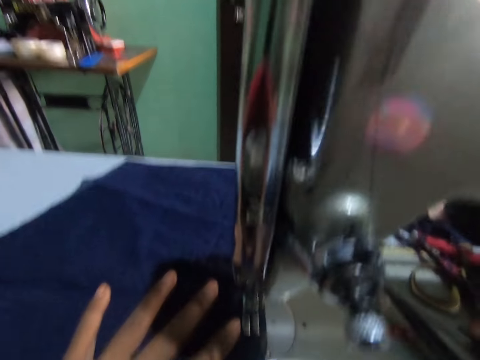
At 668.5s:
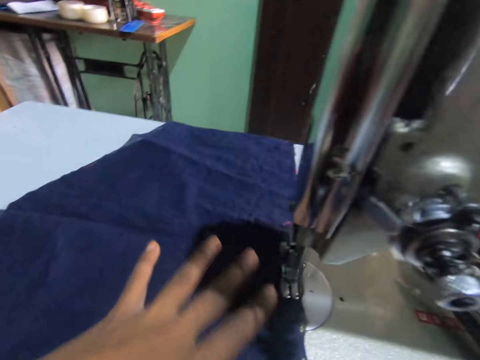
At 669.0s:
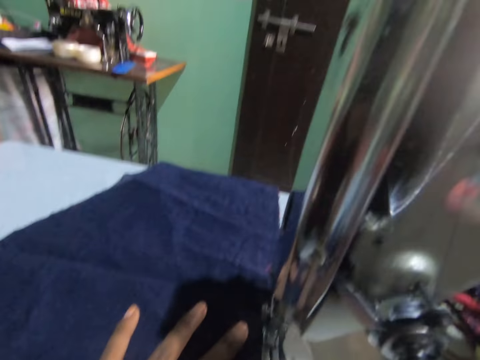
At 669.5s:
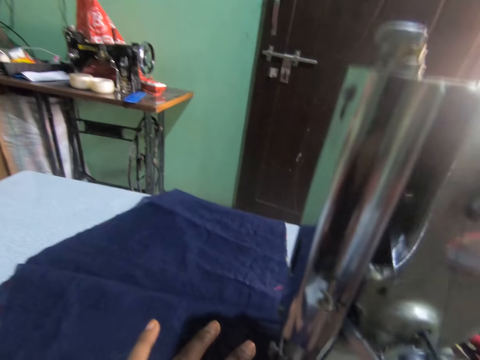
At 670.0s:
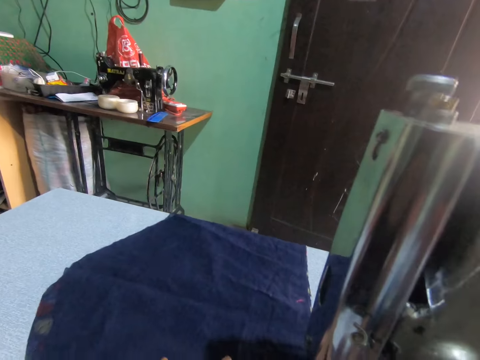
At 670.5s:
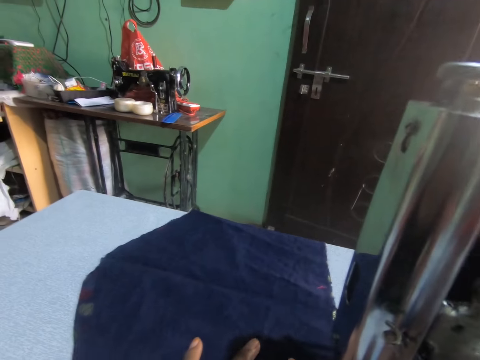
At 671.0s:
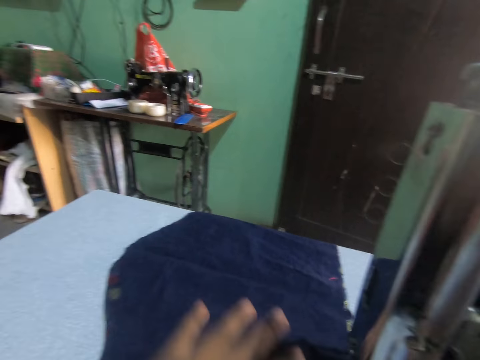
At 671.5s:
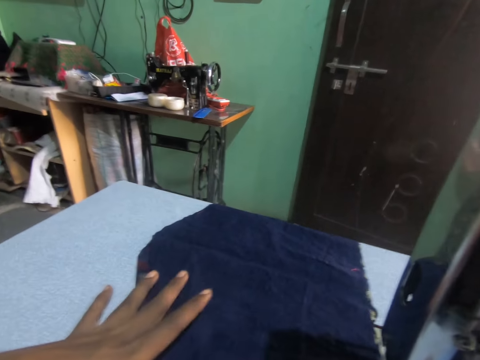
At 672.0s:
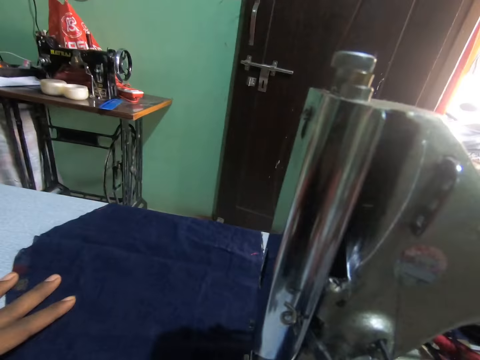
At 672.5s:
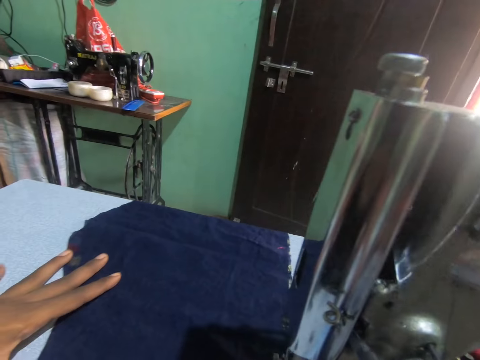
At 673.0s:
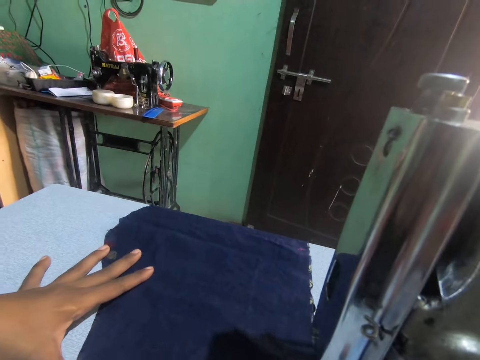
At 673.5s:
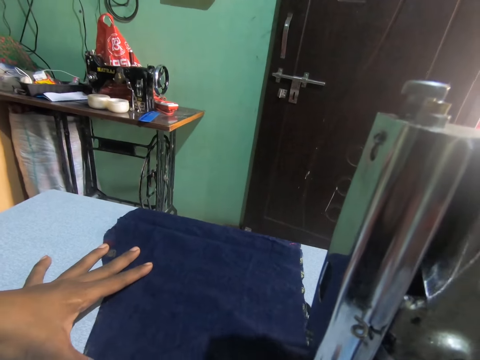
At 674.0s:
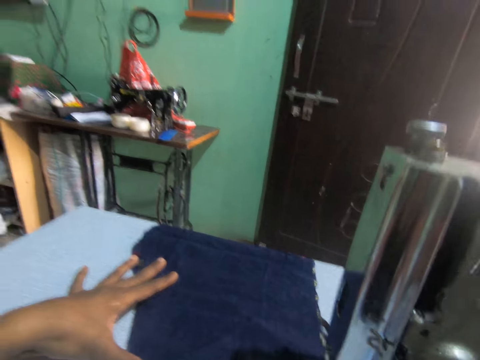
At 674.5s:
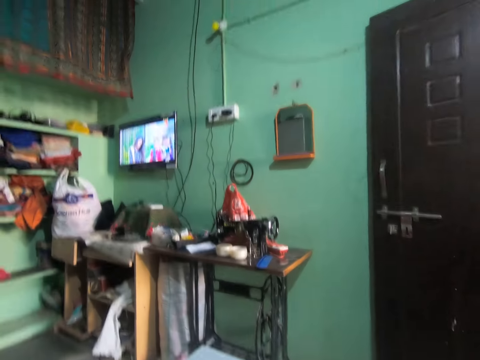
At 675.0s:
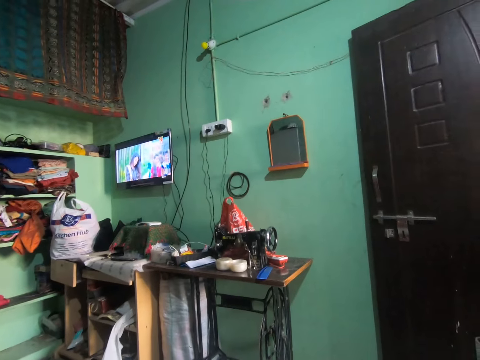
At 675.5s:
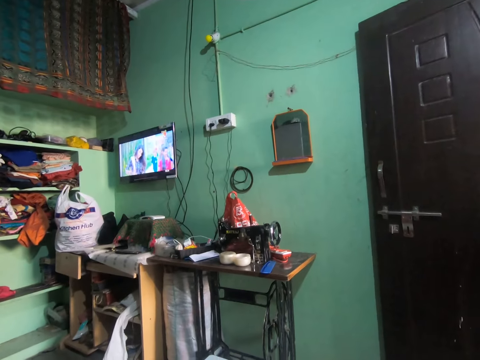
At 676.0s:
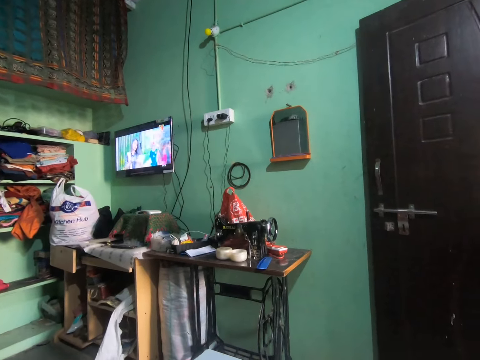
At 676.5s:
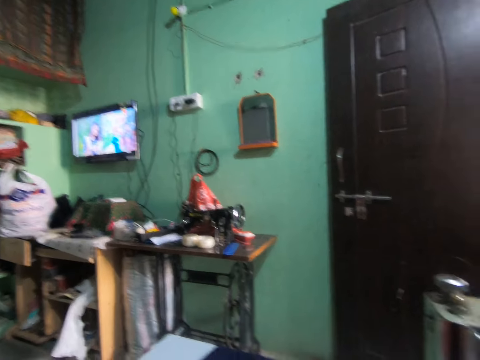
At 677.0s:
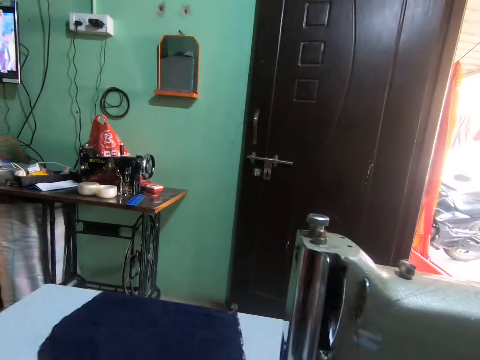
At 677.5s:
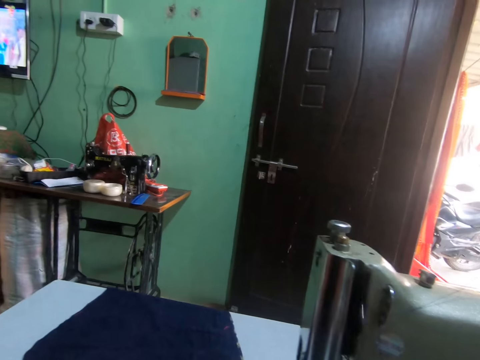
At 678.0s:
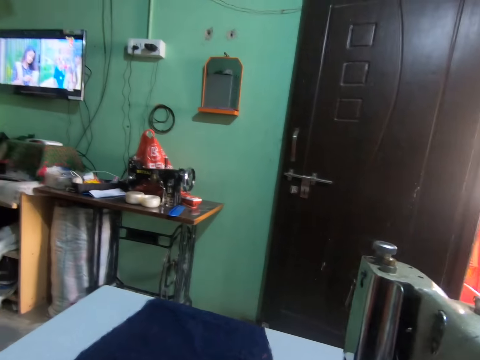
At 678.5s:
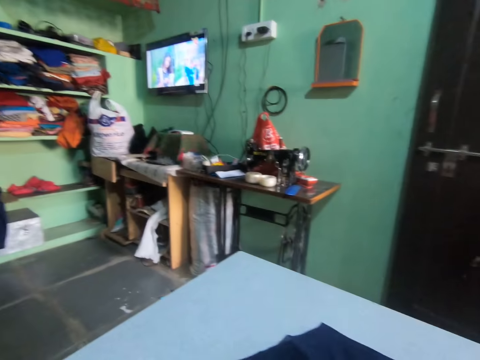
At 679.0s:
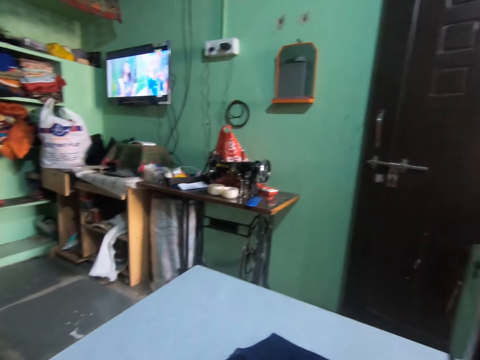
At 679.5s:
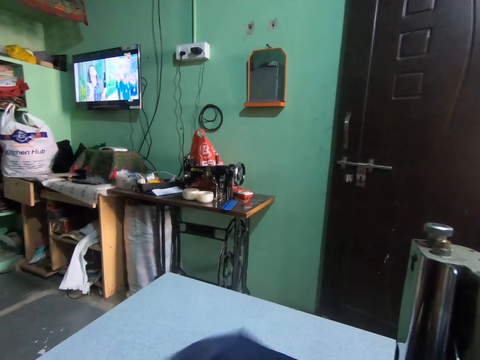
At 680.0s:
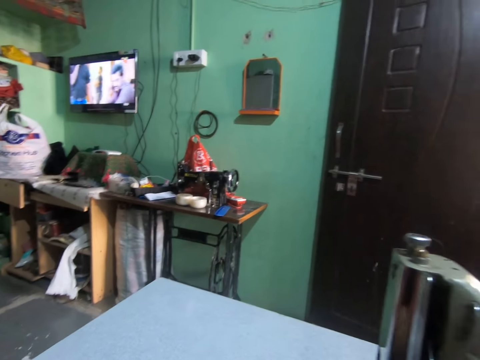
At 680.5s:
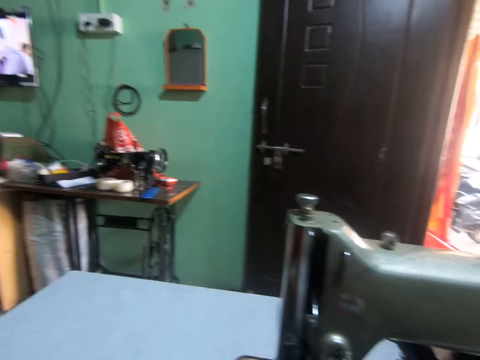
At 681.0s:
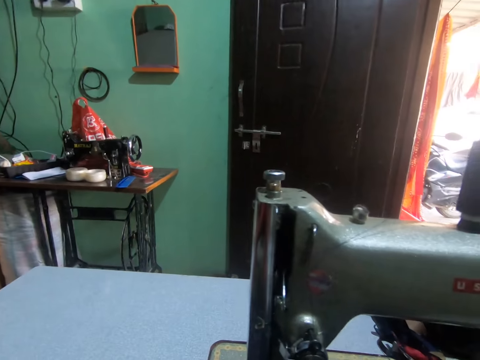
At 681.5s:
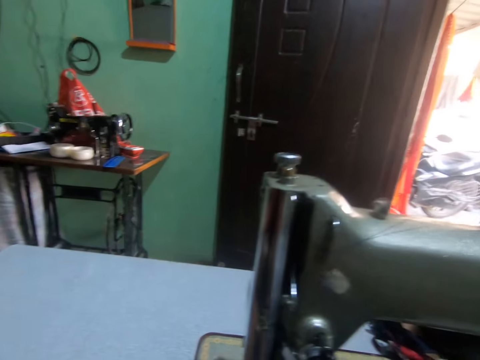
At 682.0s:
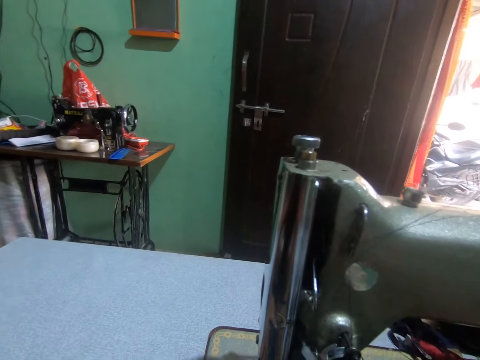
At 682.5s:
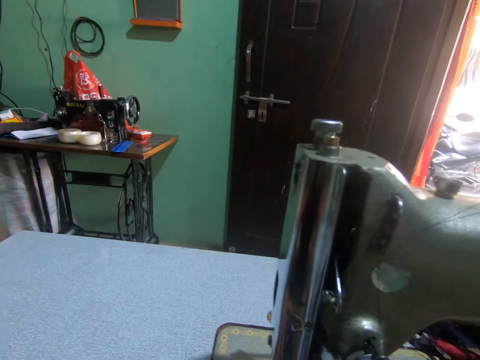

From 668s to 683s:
The camera wearer removes his left hand from the piece of cloth on the sewing machine. He places his left hand on the piece of cloth on the sewing machine. He turns to the side. He stares at the television. He turns to the side. He sews the fabric. He holds the fabric on the sewing machine. He flips the piece of cloth on the sewing machine with his left hand. He turns to the side.

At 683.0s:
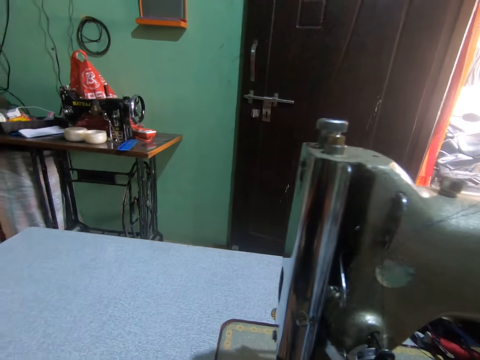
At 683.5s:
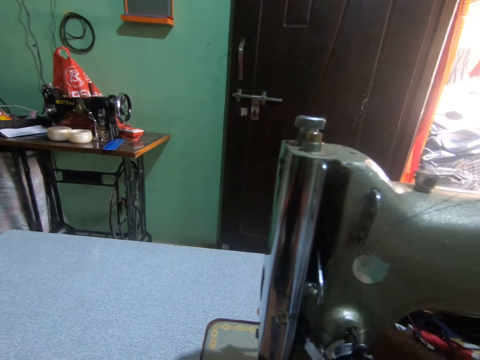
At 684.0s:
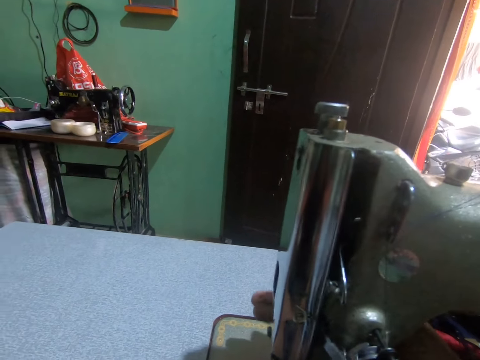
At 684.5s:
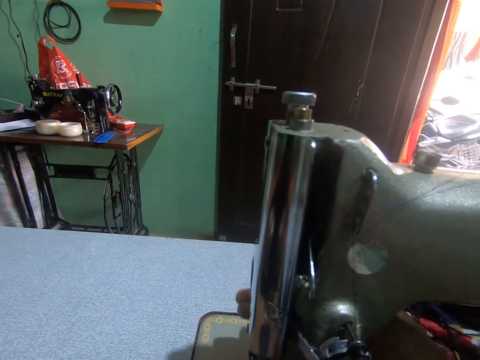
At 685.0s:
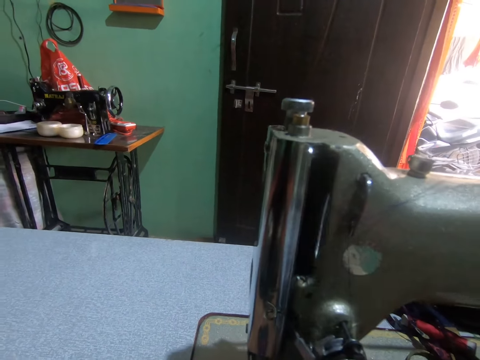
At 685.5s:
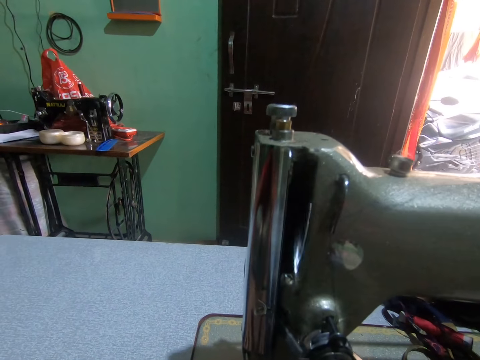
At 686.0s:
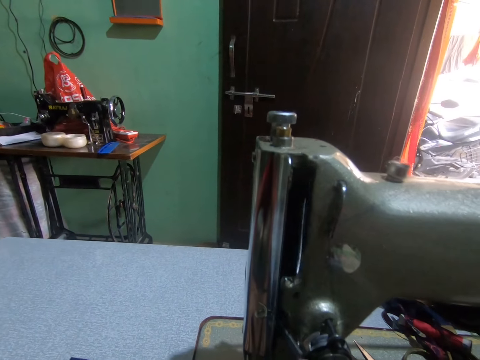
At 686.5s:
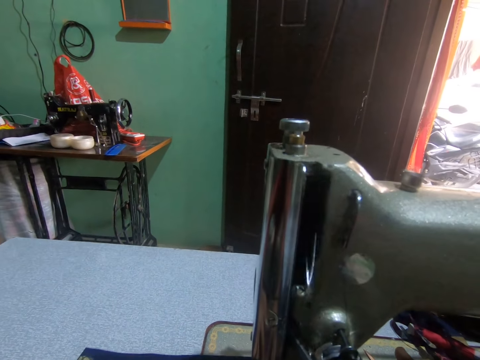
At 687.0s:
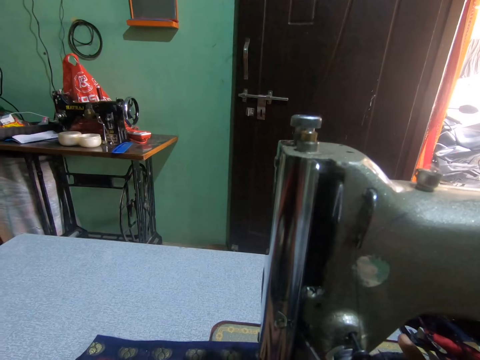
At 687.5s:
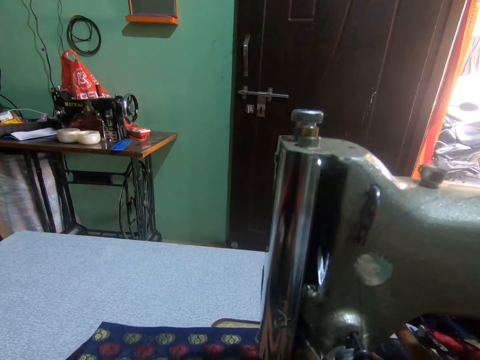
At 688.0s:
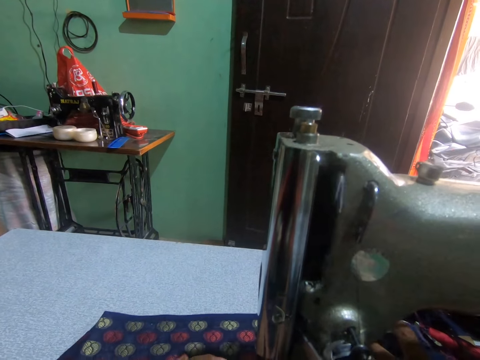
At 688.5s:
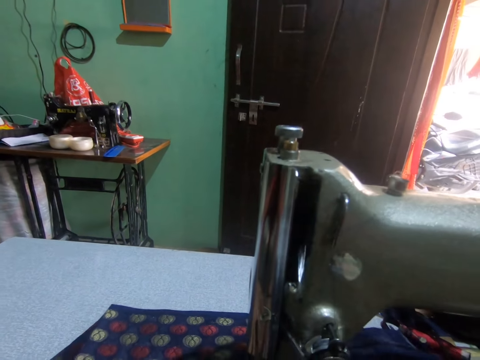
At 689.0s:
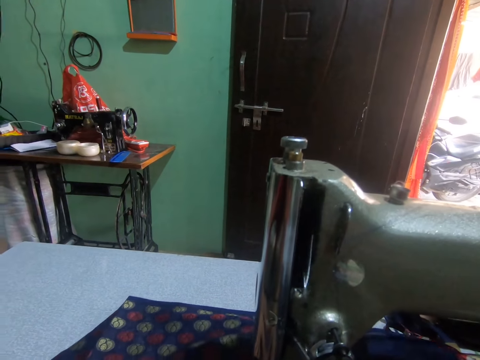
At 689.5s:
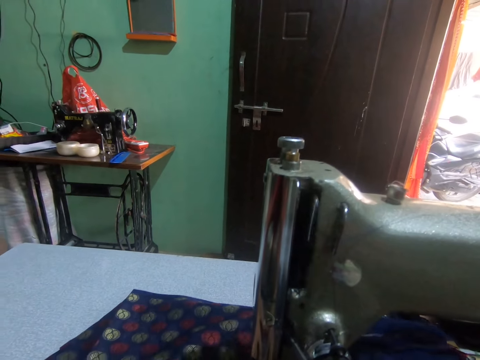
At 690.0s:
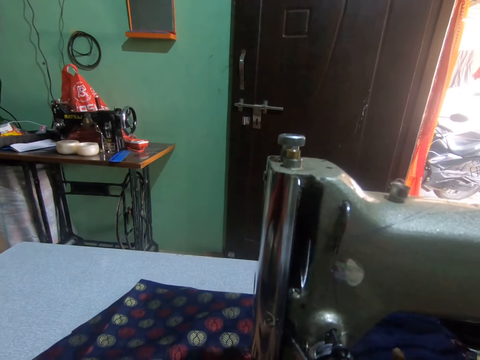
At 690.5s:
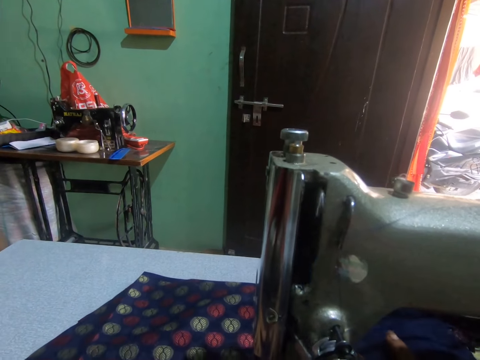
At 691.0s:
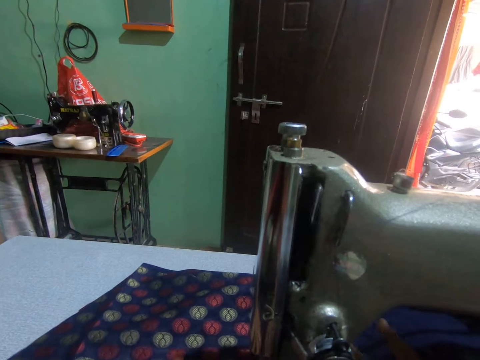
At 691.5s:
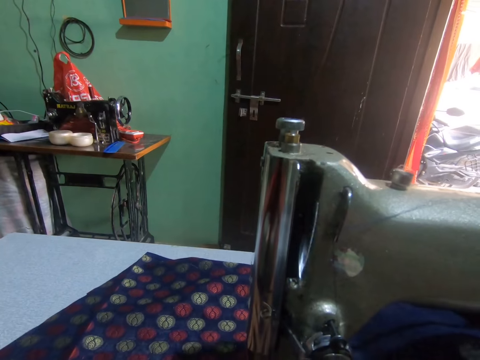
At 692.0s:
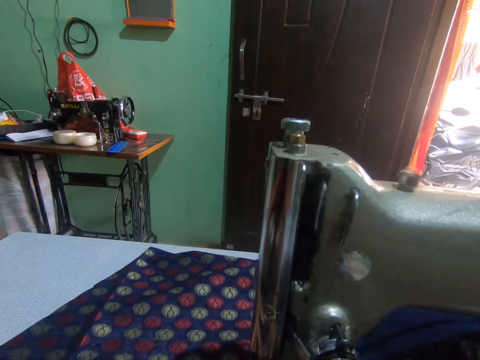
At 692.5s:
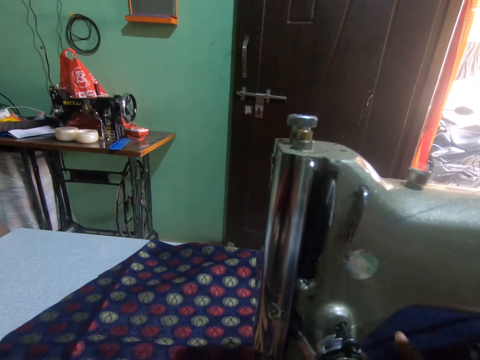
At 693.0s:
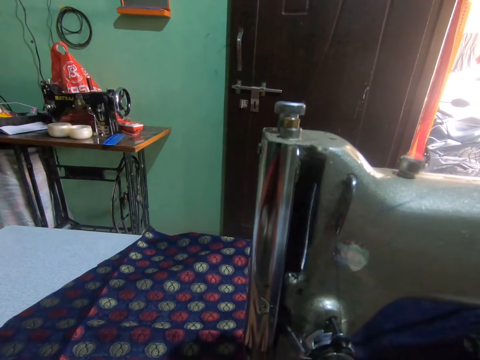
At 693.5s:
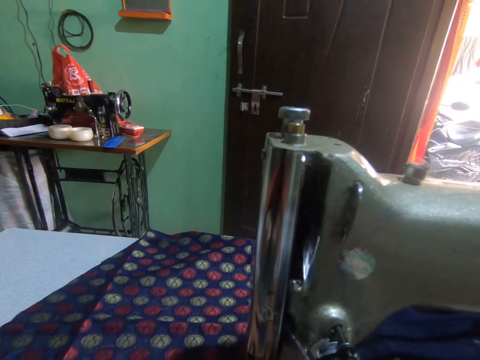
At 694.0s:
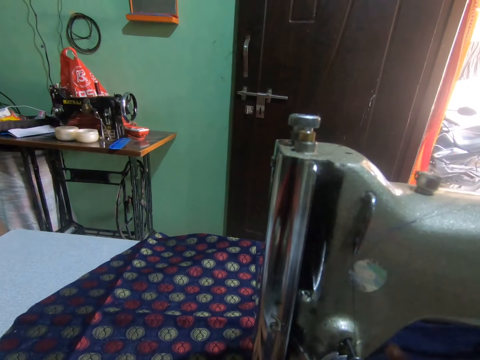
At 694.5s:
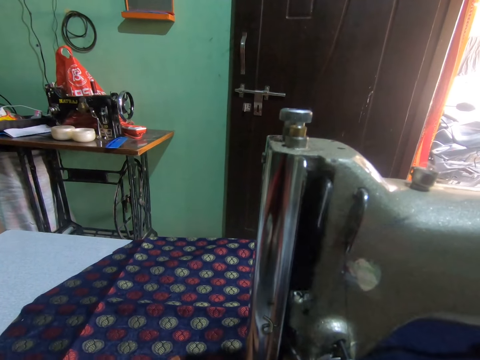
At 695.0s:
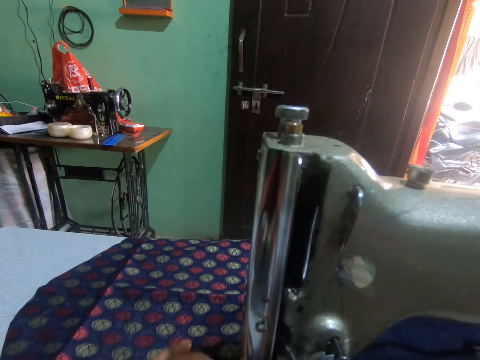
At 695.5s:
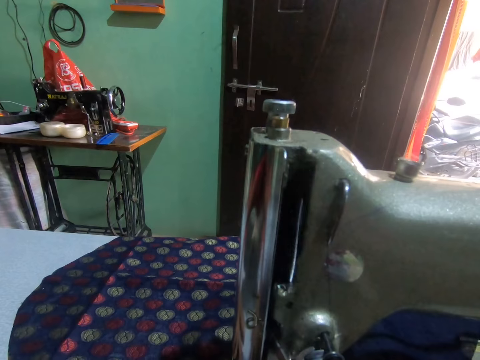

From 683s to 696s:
The camera wearer touches the sewing machine with his right hand. He holds the sewing machine. He runs the sewing machine with the pedal with both legs. He sews the fabric. He pushes the fabric through the sewing machine.
